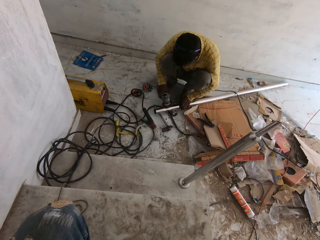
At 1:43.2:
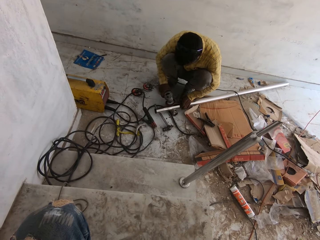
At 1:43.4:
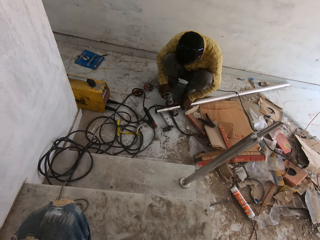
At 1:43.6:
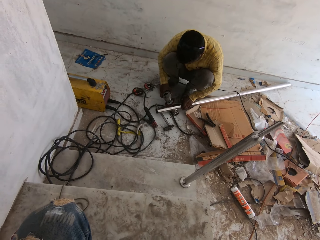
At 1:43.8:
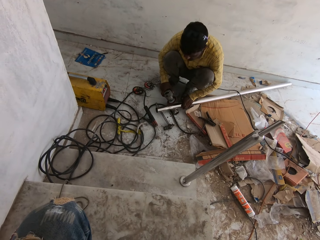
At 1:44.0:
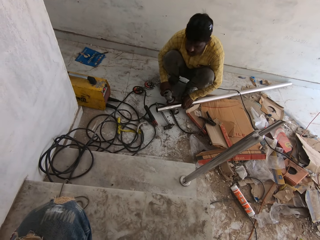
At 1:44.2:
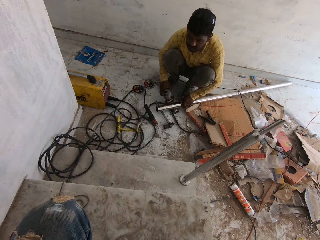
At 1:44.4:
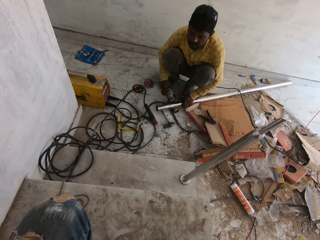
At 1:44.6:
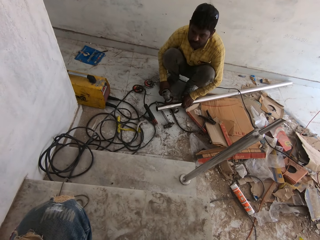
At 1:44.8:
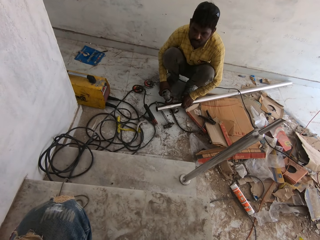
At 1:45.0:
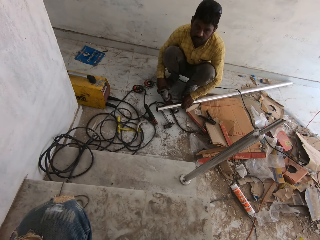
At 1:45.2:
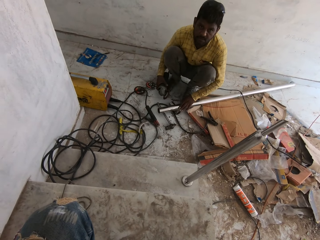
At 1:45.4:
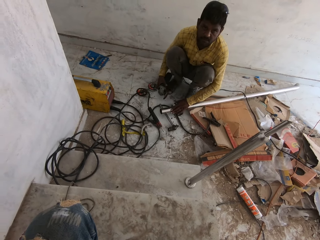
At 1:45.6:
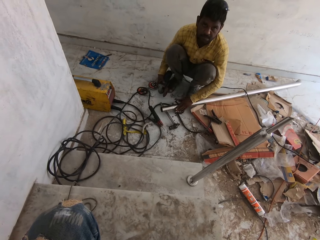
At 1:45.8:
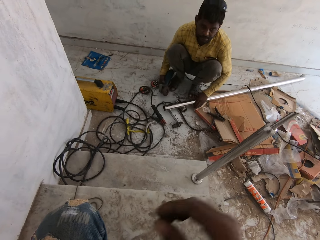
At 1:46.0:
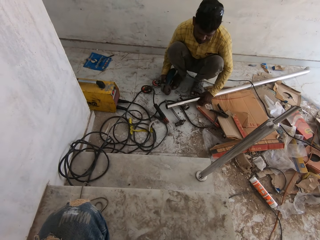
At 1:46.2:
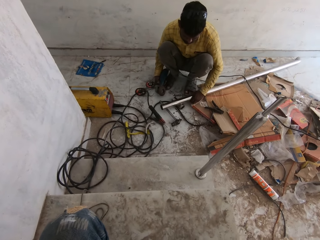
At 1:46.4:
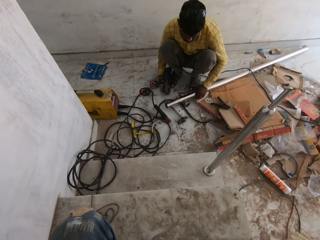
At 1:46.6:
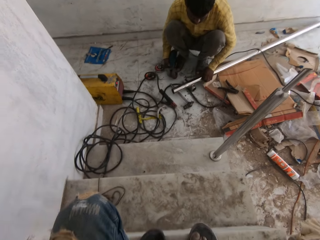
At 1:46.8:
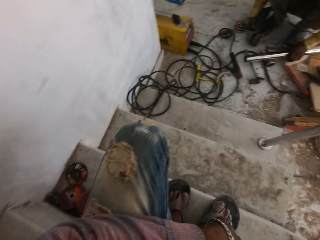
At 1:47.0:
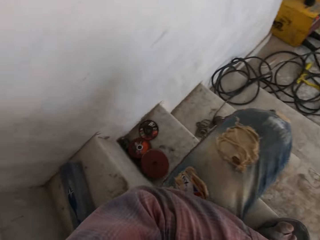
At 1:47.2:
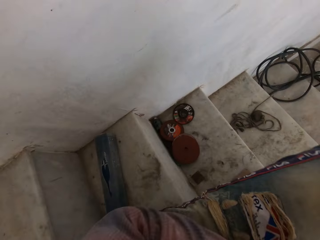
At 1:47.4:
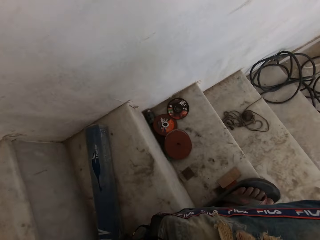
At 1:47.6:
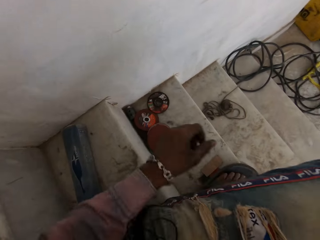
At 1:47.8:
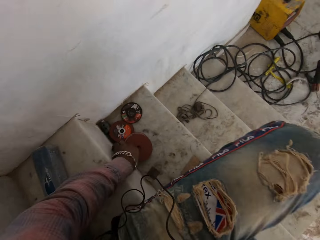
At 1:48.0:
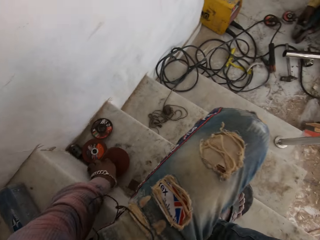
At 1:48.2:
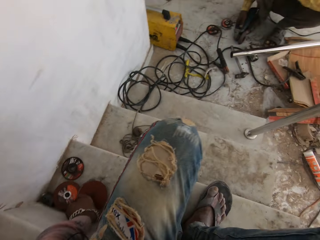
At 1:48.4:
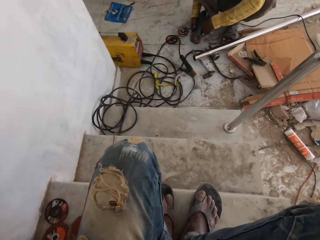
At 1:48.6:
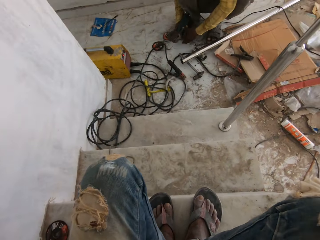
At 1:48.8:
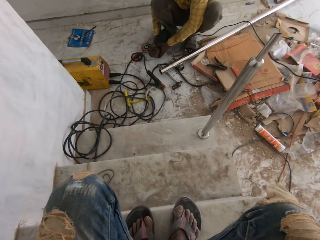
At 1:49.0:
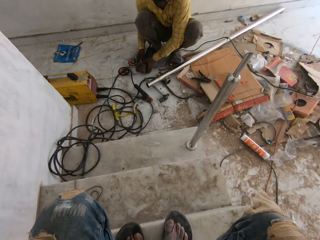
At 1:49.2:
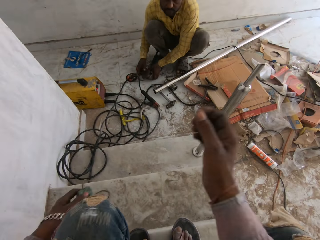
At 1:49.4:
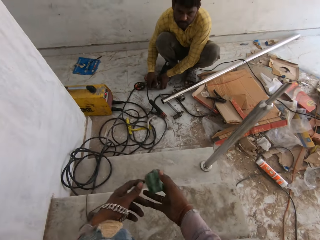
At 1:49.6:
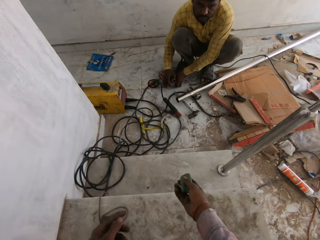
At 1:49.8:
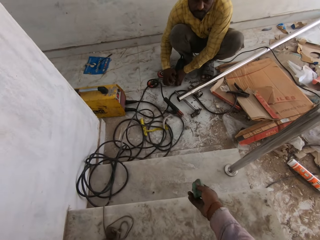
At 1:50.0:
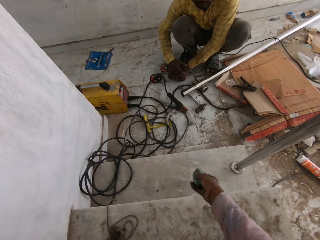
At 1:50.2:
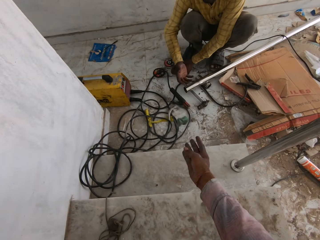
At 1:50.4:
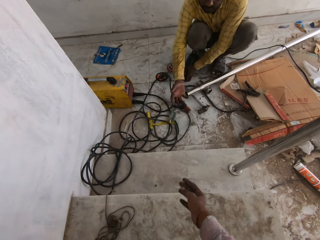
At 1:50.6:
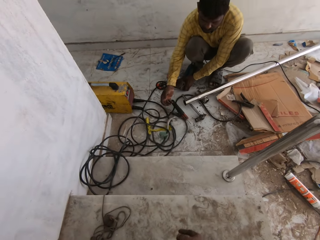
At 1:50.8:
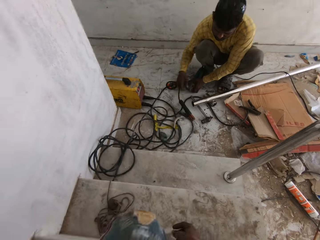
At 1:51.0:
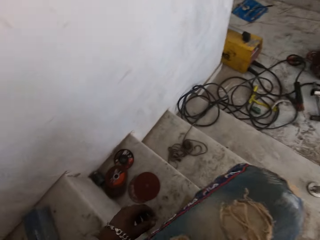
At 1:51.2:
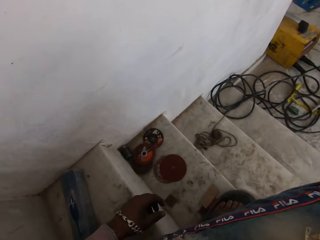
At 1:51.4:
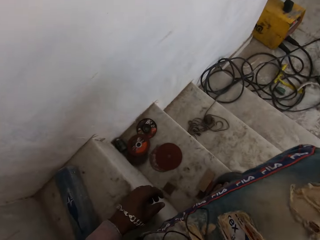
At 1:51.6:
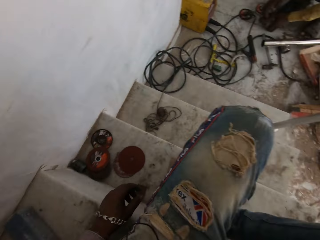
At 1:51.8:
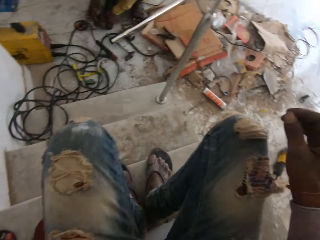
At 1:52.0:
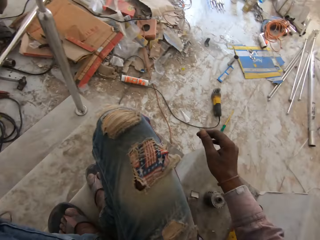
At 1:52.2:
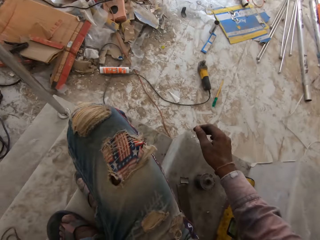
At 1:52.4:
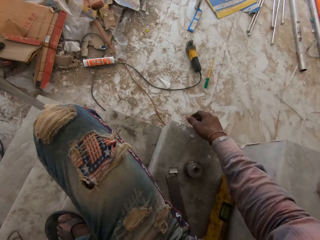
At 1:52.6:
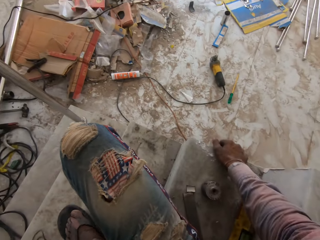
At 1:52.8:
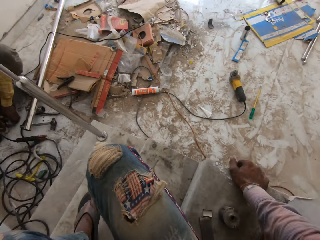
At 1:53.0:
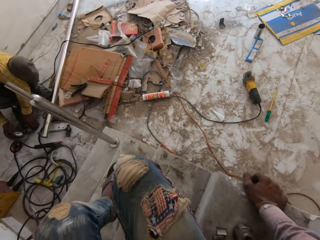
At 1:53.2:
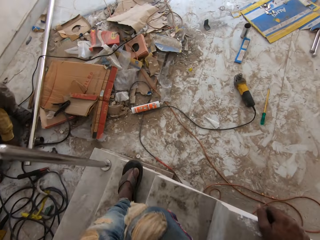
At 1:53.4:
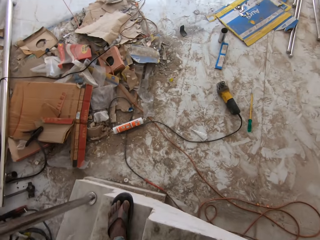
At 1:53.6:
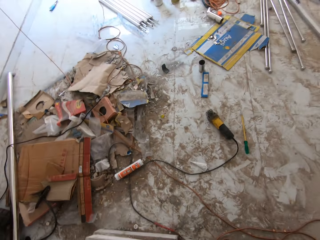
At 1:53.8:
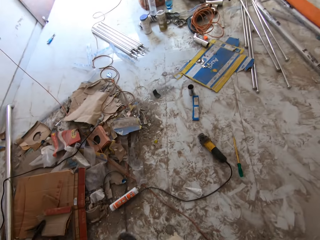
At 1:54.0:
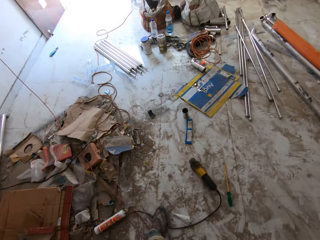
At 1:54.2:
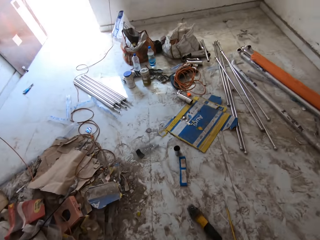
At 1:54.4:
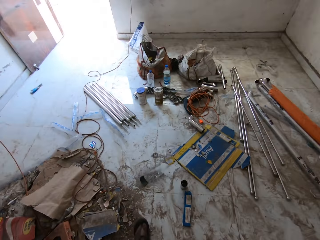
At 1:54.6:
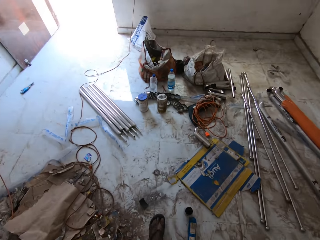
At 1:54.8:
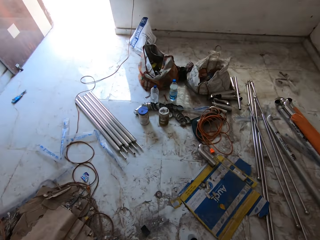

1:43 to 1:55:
A man lifts his head and holds a metal. The camera wearer picks up a rubber on the staircase with his left hand. He stretches his hand. He transfers the rubber in his left hand to his right hand. The man removes a seam welding disk from the grinder. The camera wearer throws the rubber on the floor with his right hand towards the man. He walks down the stairs. He looks around.

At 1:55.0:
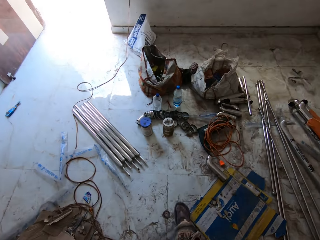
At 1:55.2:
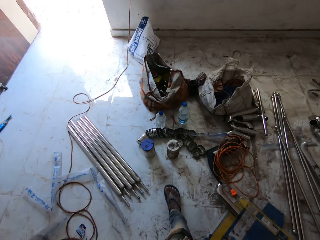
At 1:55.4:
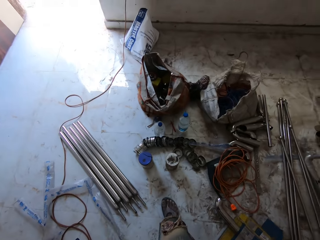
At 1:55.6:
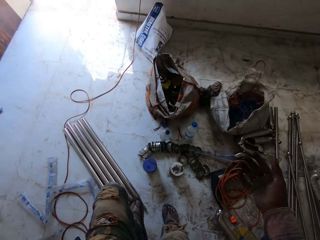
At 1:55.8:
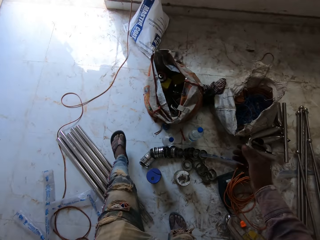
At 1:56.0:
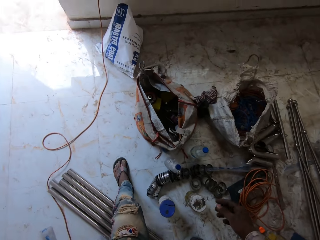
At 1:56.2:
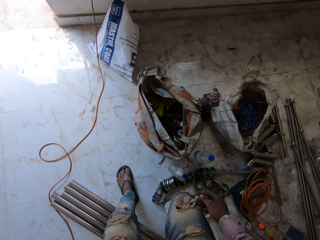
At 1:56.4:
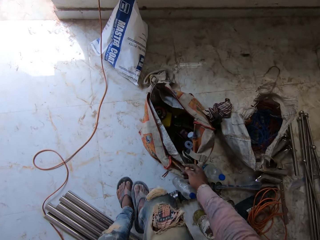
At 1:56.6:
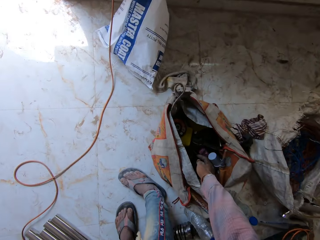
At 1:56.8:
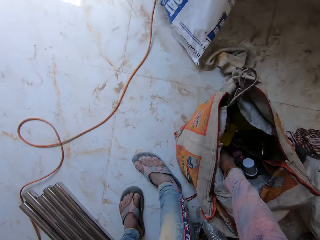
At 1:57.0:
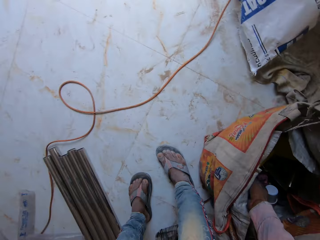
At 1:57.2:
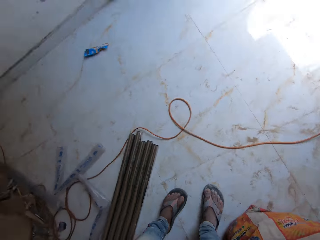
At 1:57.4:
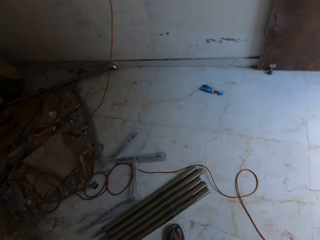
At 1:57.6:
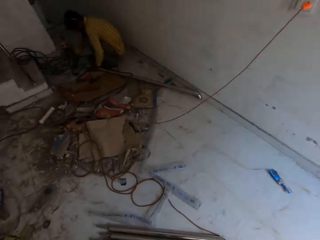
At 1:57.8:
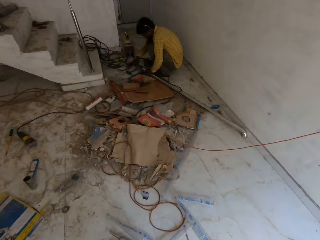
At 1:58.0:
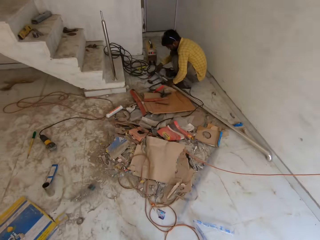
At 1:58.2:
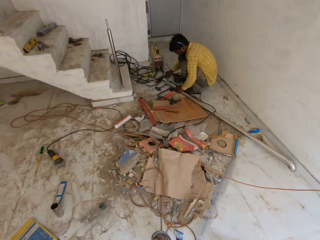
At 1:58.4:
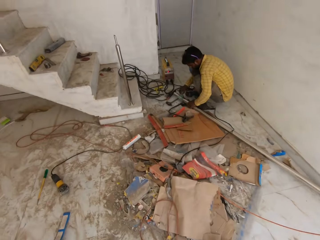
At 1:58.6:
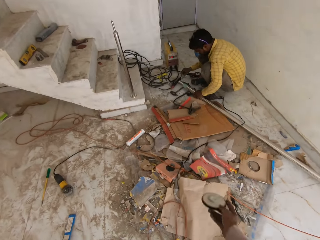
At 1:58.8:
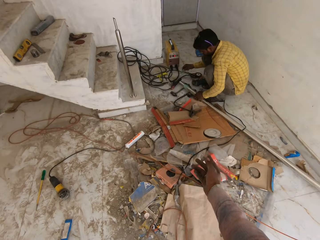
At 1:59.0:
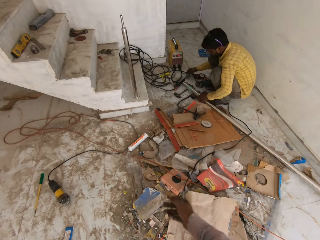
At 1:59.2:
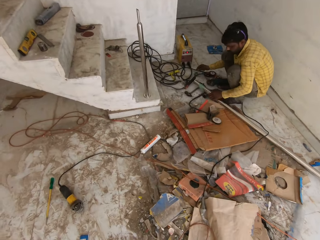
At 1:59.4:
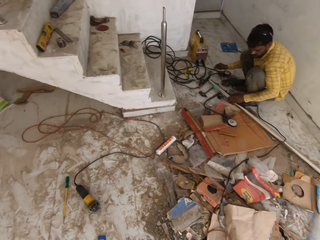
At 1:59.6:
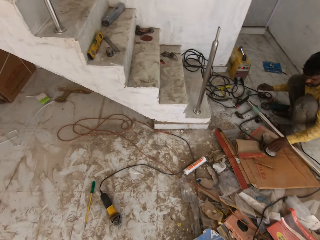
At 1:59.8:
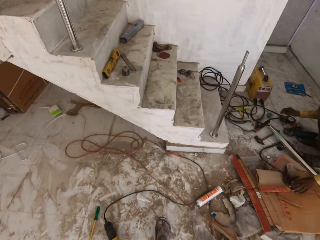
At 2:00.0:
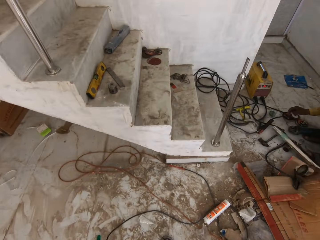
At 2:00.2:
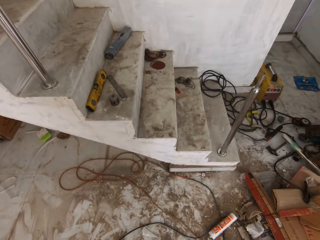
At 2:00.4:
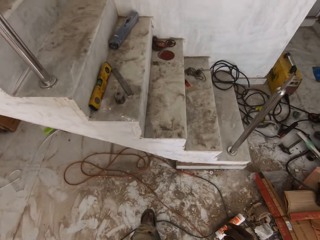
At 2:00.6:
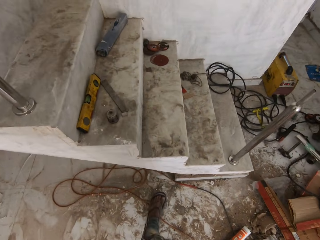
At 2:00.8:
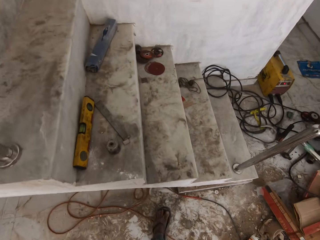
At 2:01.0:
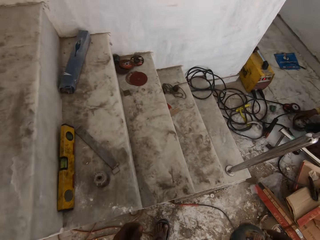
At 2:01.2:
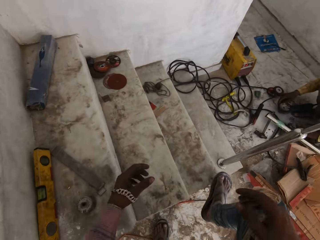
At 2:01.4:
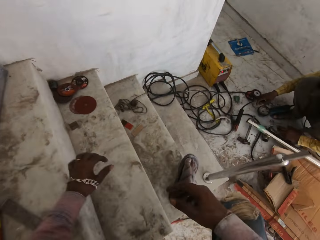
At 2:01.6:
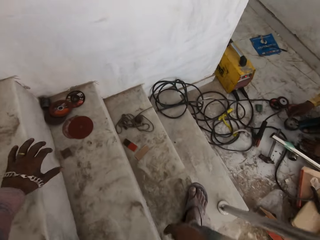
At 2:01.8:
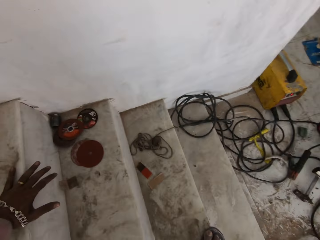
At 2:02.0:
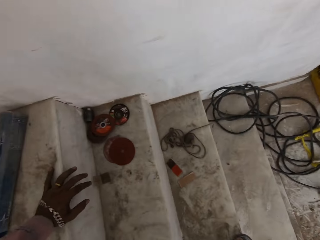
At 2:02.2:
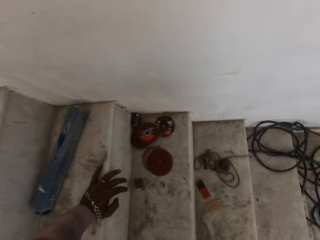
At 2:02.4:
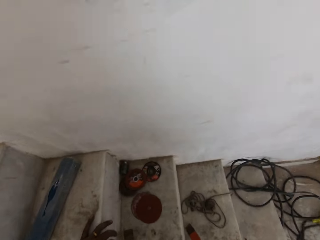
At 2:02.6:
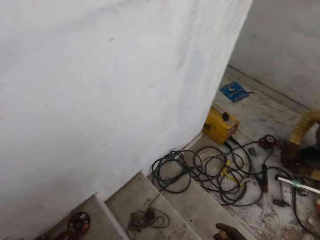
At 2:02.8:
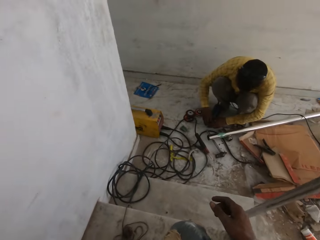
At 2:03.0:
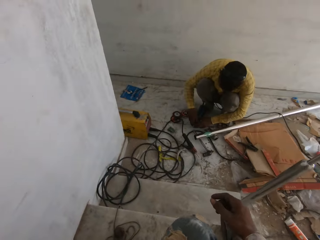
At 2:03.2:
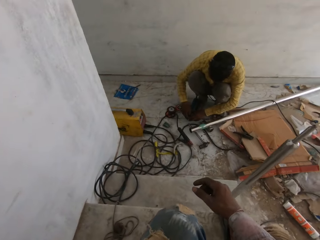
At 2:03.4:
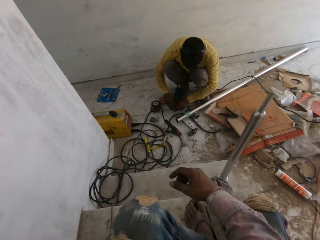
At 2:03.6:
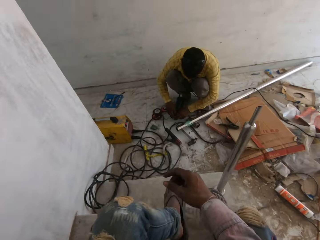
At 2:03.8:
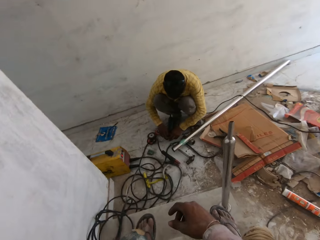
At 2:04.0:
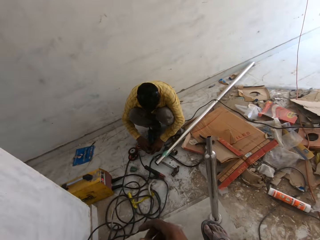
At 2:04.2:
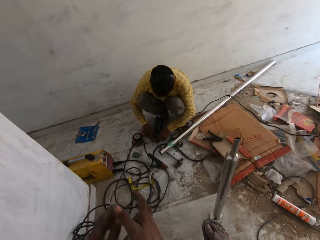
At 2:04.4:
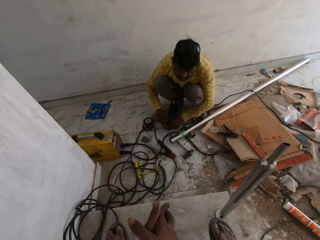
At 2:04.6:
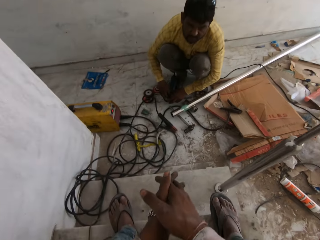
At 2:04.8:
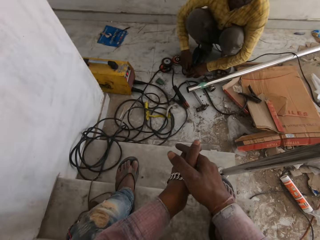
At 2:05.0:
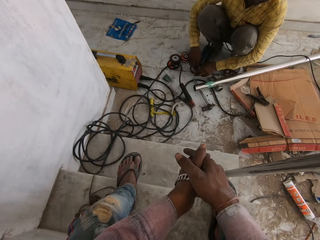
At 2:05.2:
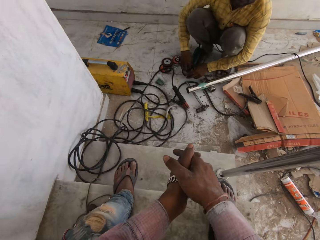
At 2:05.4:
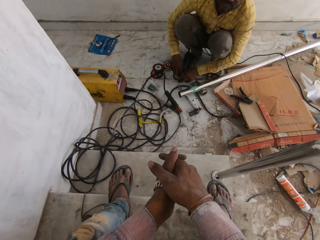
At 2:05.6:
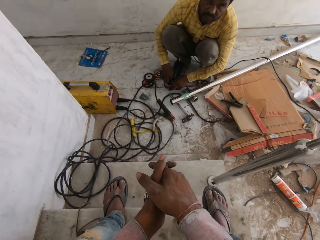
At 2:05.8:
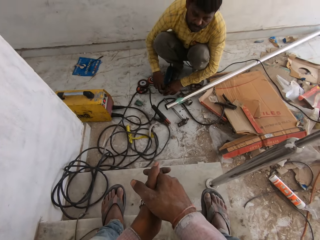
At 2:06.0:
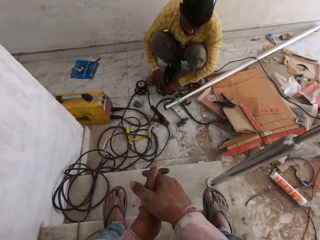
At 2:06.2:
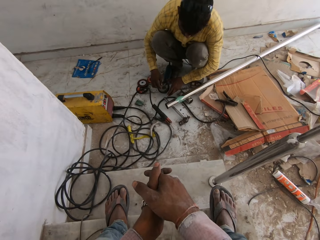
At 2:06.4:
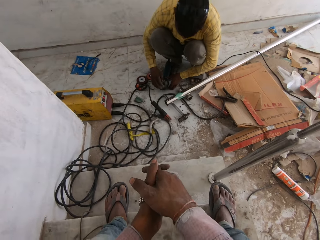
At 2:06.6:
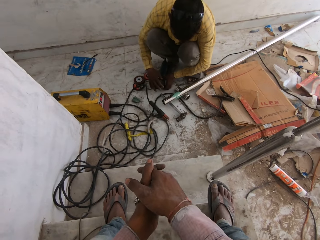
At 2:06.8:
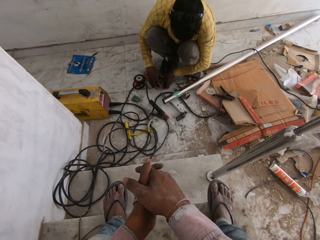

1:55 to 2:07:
The camera wearer walks out. He interacts with a man. He picks up a grinding disc in a sack with his right hand. He throws the grinding disc on a carton on the floor with his right hand towards the man. The man picks up the grinding disc on the carton with his left hand. The camera wearer walks towards the stairs. He climbs the stairs and sits on the stairs. He converses with the man. The man tightens the grinding disc on the angle grinder on the floor with both hands. The camera wearer holds his hands.
